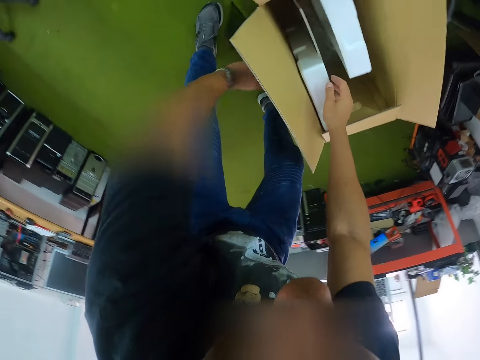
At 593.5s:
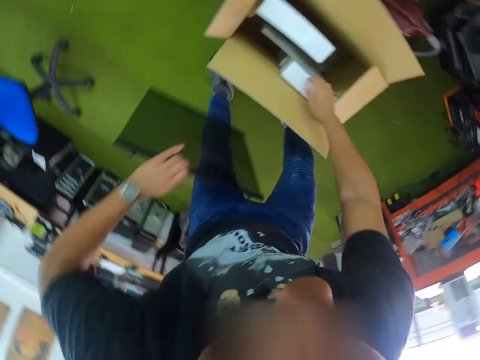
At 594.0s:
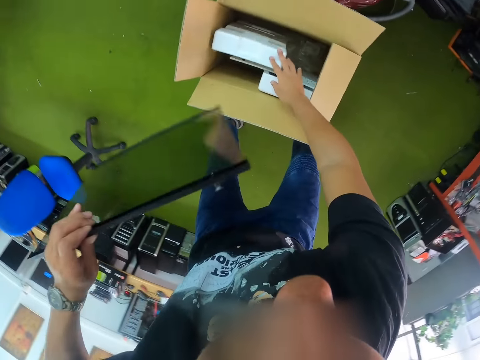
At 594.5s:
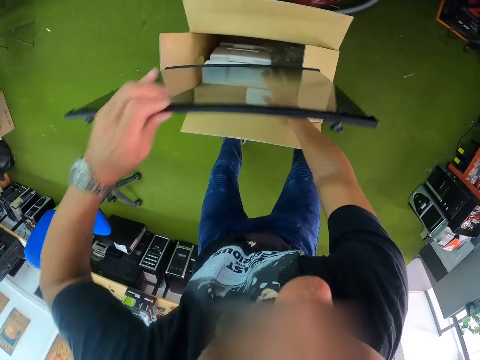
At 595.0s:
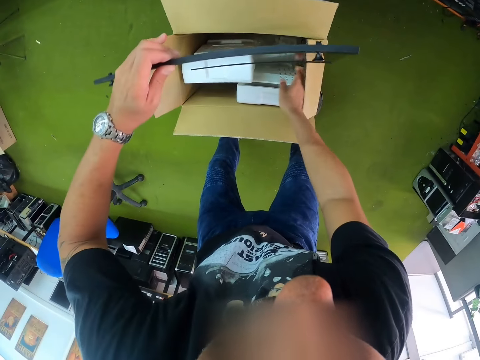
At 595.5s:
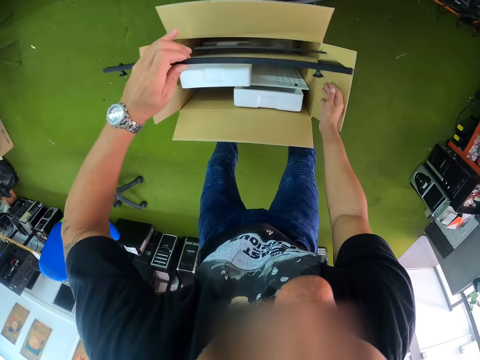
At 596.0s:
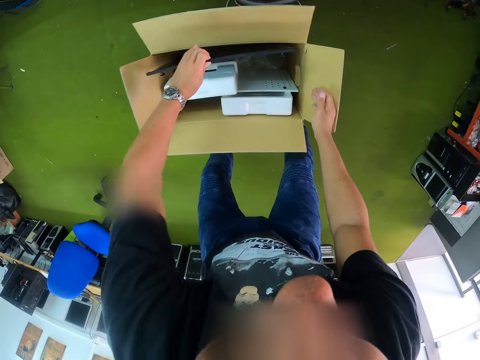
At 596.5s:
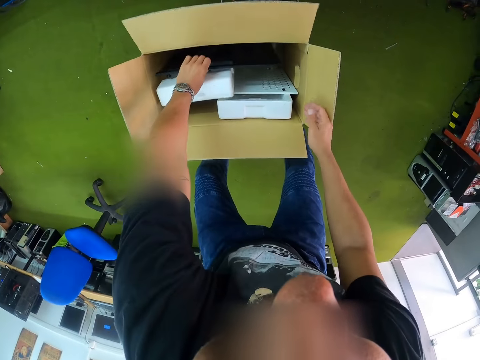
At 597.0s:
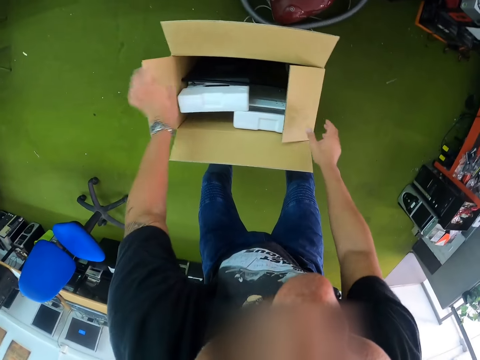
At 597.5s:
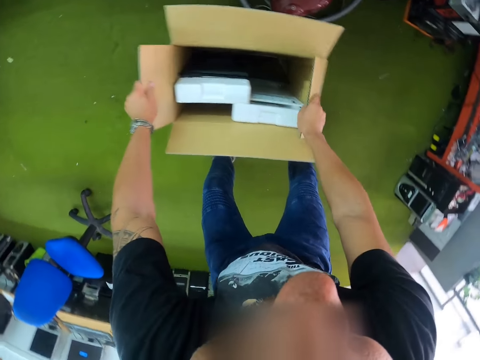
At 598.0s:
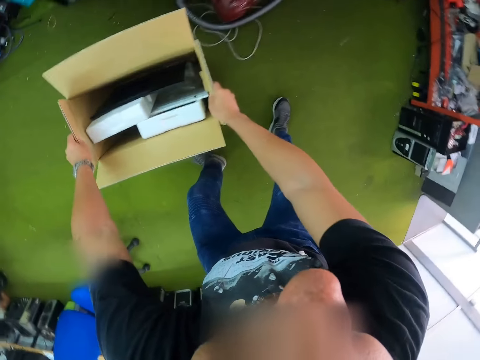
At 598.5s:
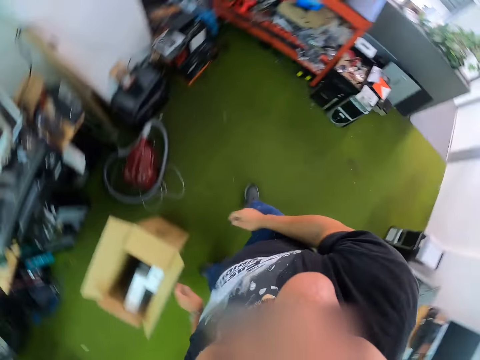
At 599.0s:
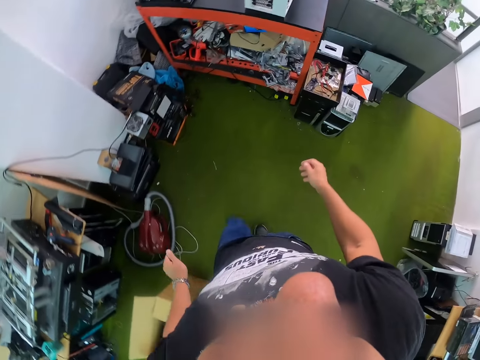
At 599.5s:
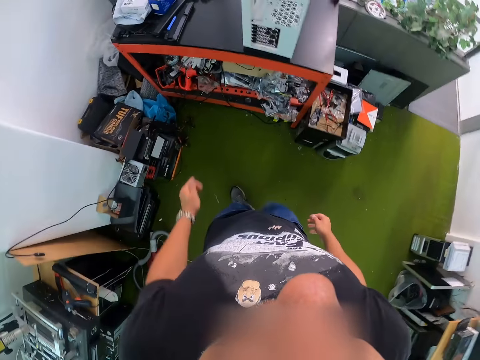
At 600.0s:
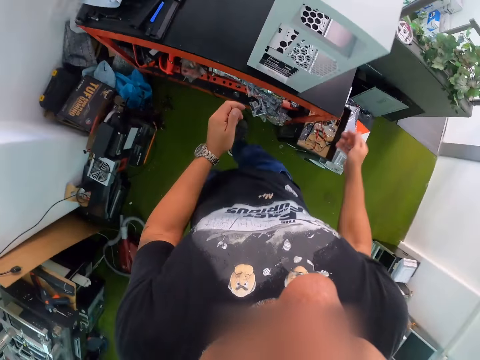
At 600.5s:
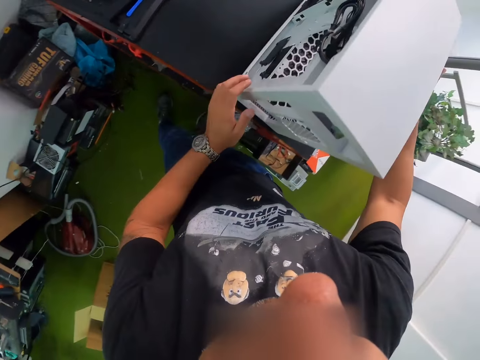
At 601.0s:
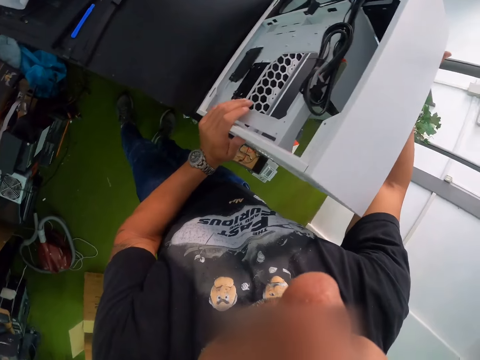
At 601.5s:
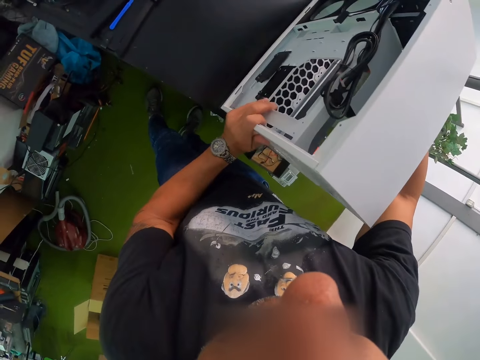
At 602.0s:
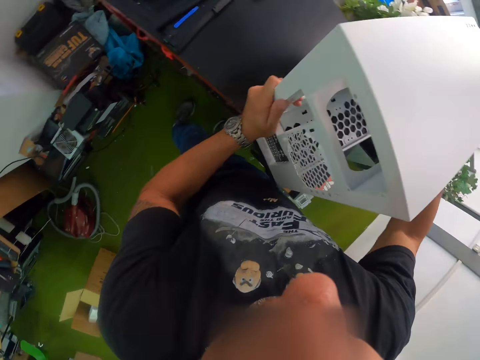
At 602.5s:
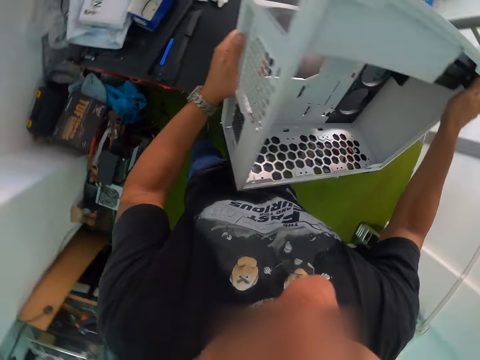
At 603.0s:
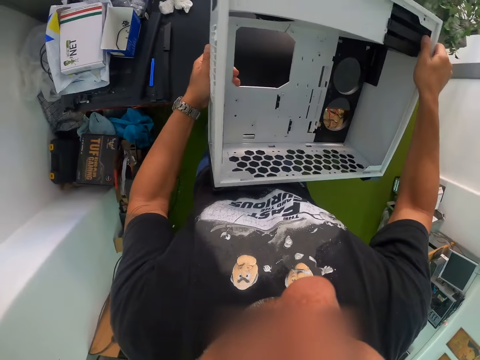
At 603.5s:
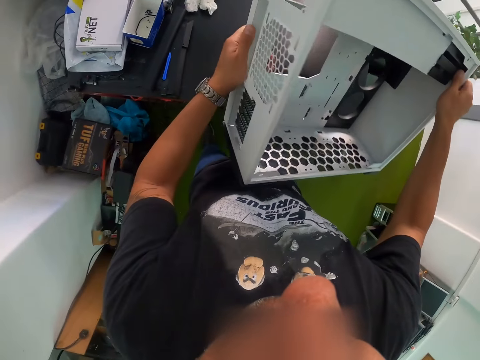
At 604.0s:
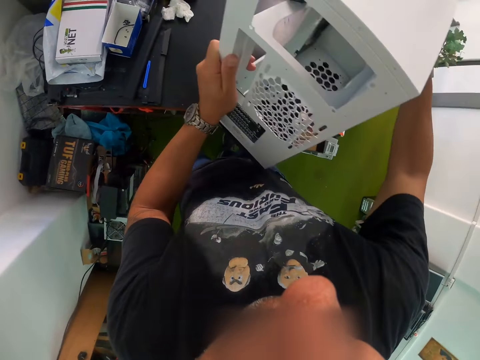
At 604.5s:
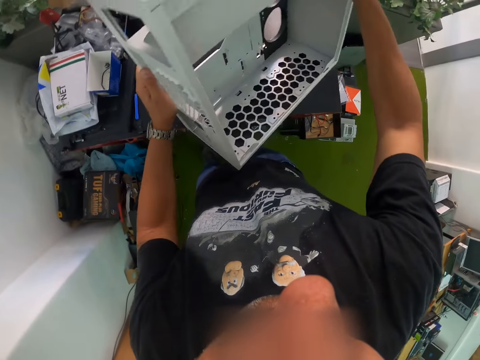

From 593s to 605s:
The camera wearer picks up the computer case on the floor with his left hand. He puts the computer case in the box with his left hand. He moves the box on the floor with both hands. He picks up the computer case. He carries the computer case from the table with both hands. He turns the computer case.

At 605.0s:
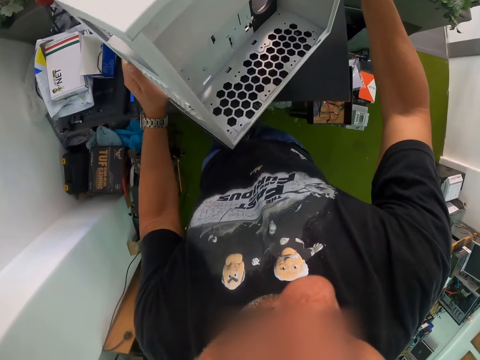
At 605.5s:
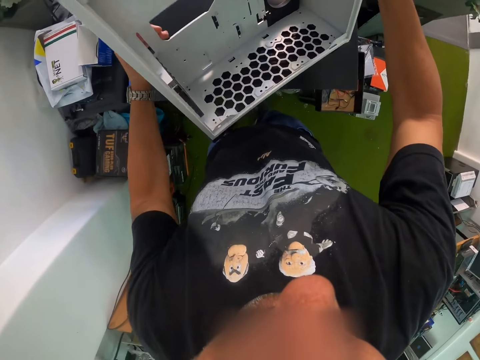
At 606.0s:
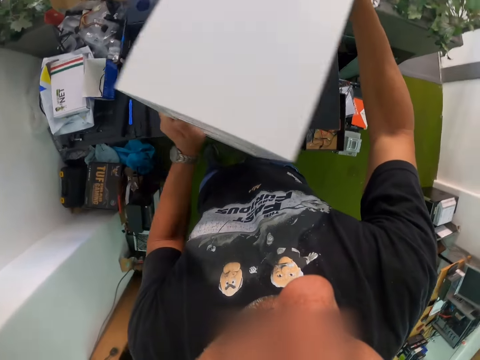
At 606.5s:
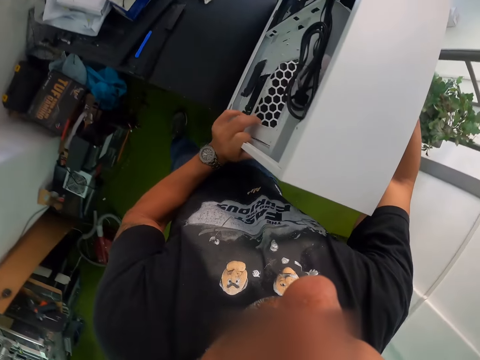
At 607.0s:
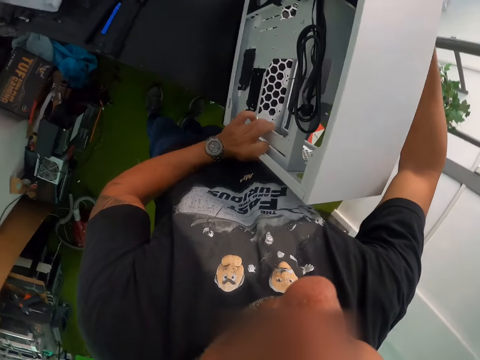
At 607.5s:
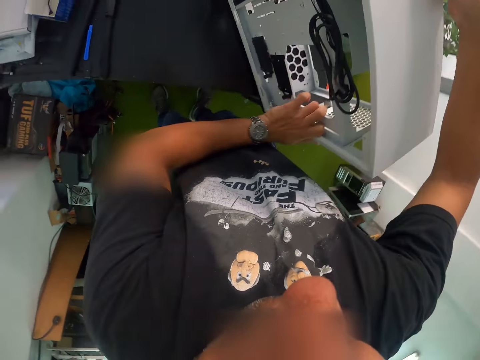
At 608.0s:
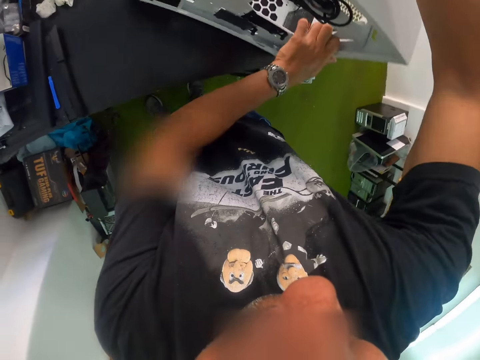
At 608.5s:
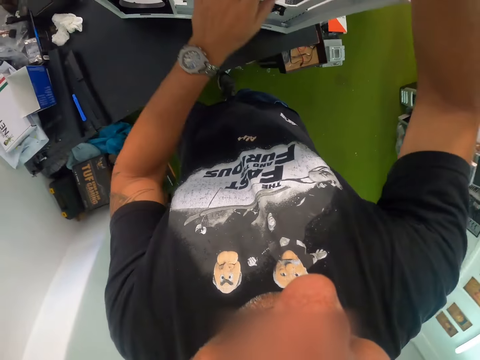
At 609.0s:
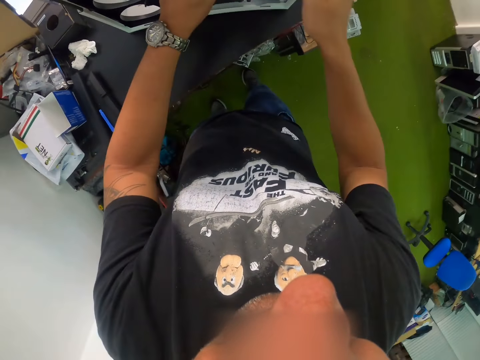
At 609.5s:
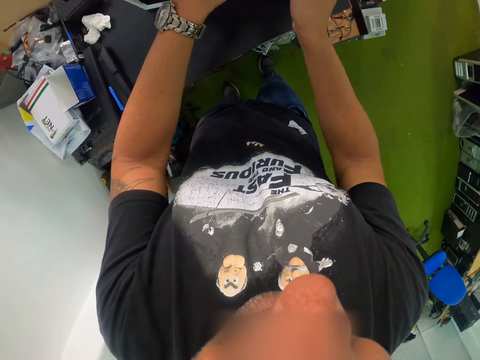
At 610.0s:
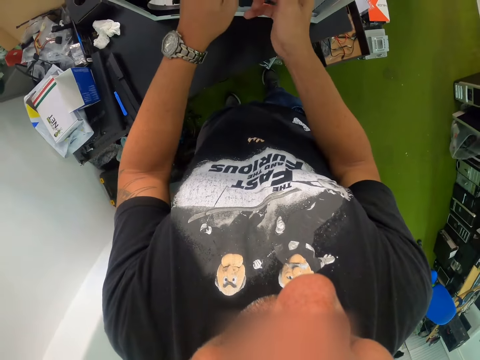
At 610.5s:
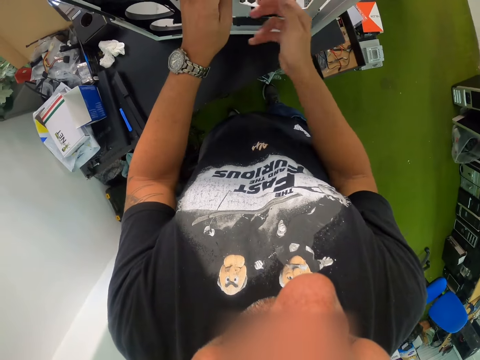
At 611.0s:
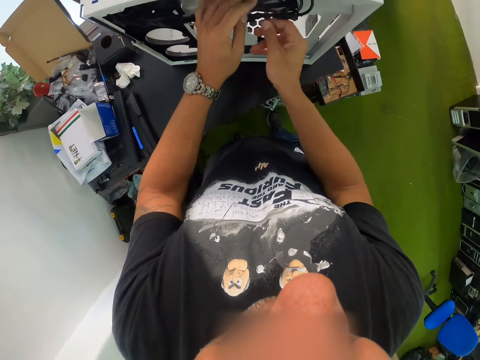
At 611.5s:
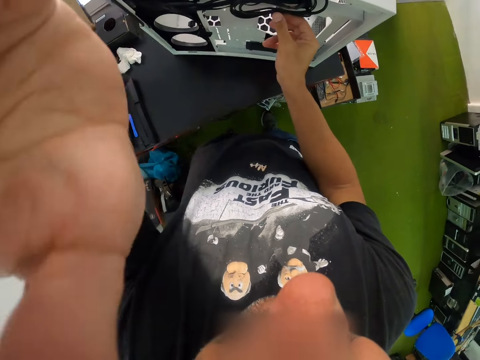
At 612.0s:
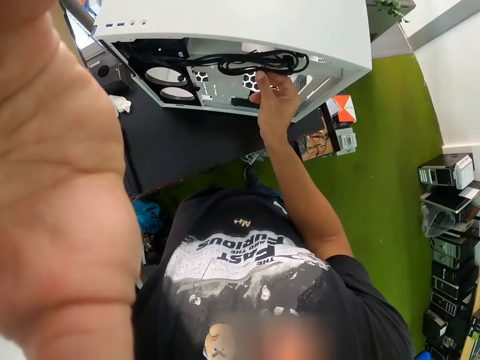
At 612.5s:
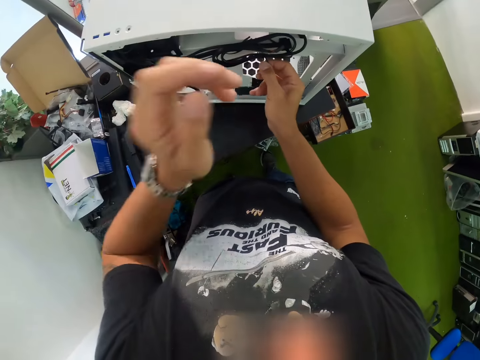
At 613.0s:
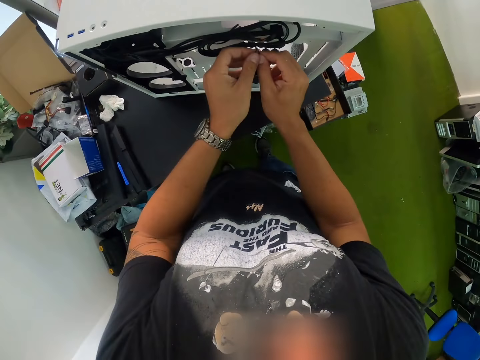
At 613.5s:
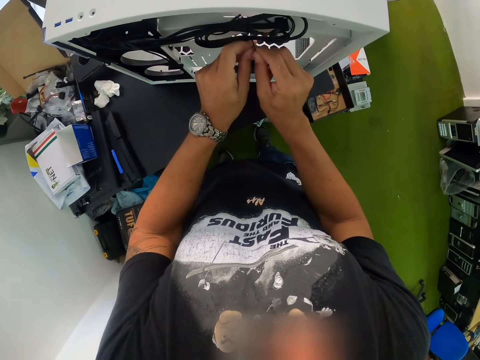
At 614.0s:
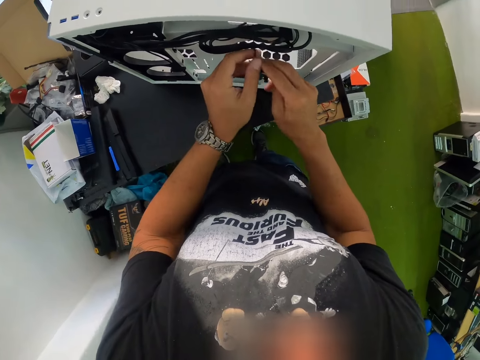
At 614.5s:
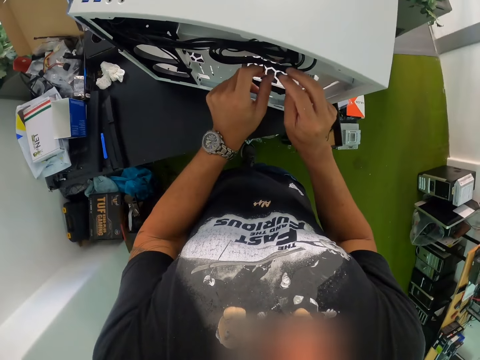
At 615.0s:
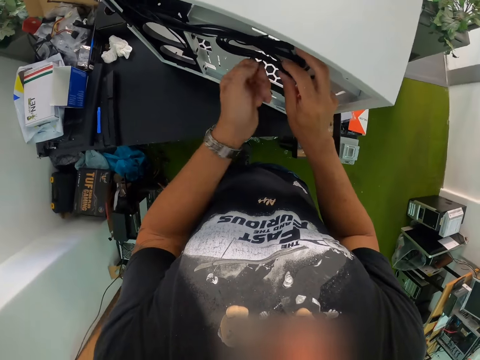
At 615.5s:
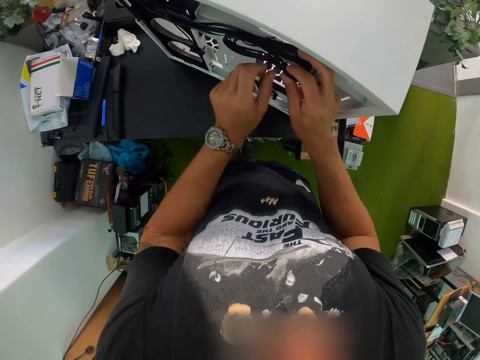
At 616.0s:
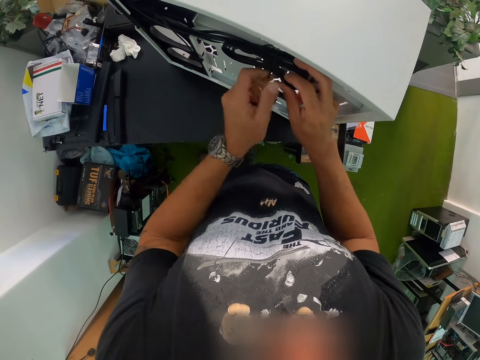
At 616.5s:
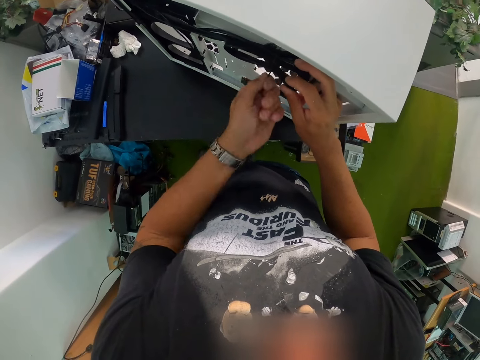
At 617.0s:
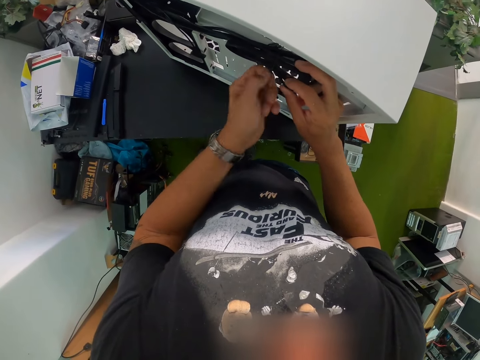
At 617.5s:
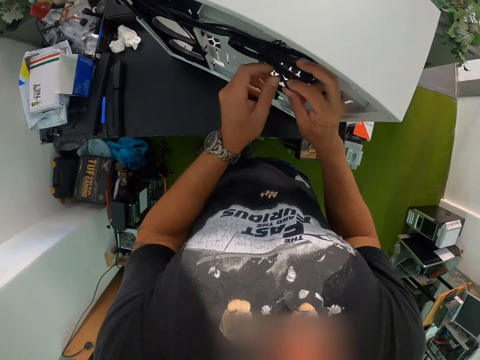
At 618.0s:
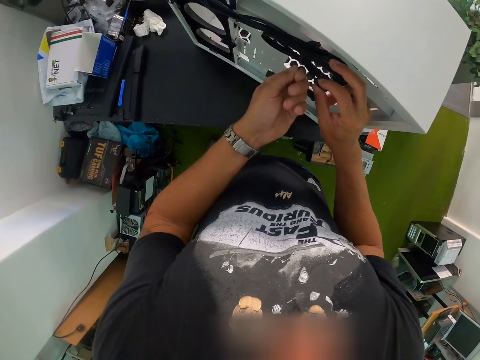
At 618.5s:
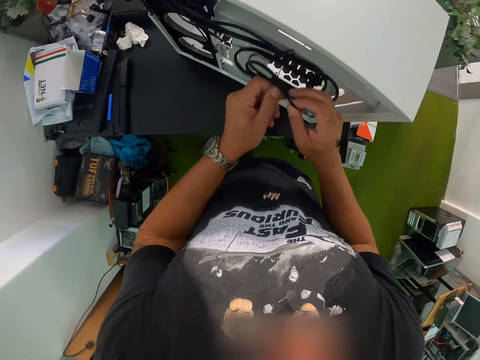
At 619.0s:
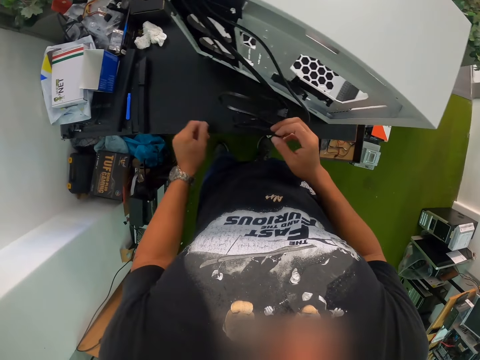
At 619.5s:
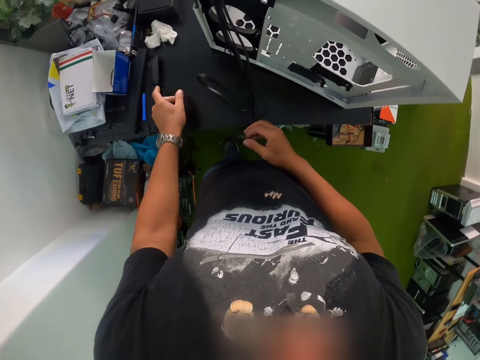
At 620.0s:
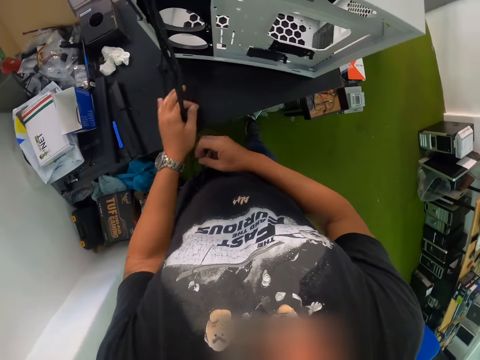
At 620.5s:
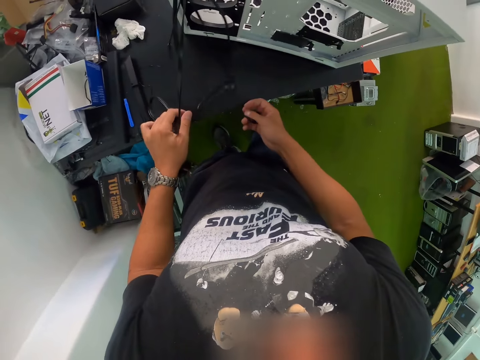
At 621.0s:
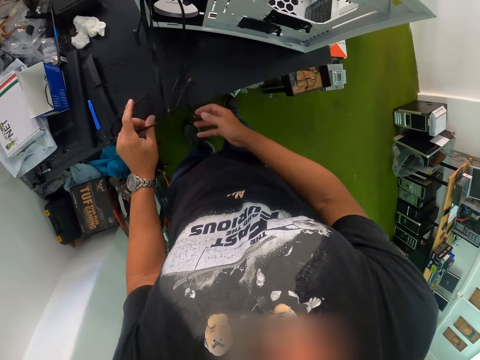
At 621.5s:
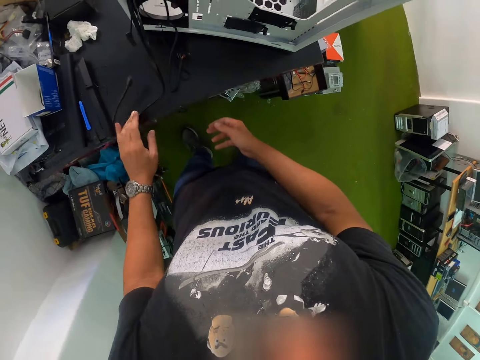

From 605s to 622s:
The camera wearer drops the computer case on the table with both hands. He unwinds a wire in the computer case with both hands. He adjusts the camera on his head with his left hand. He drops the wire on the table with both hands.
